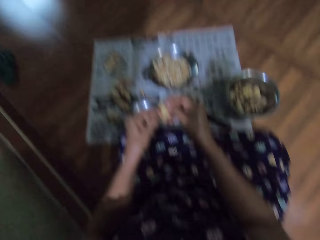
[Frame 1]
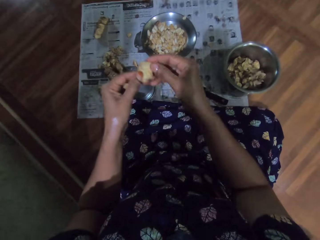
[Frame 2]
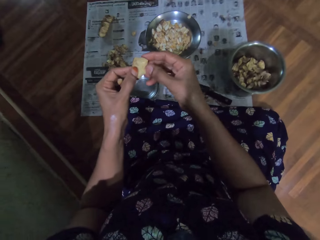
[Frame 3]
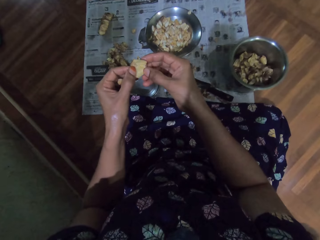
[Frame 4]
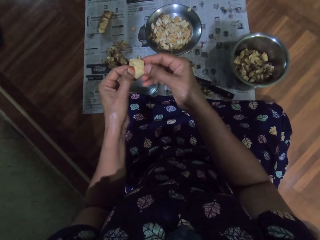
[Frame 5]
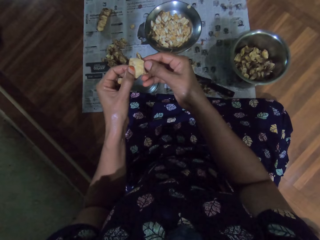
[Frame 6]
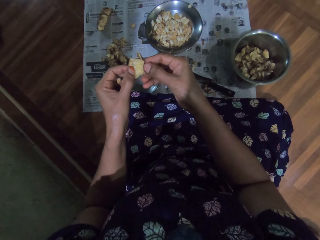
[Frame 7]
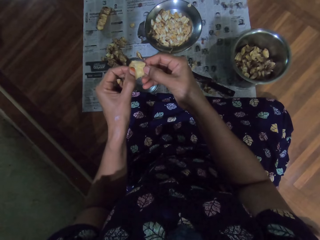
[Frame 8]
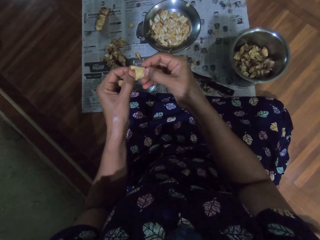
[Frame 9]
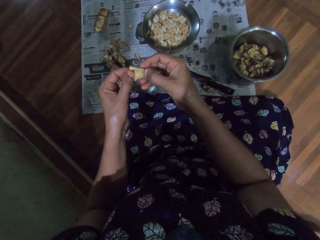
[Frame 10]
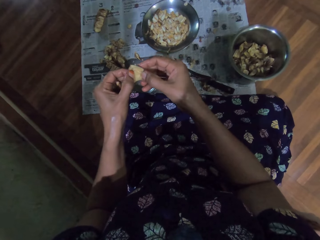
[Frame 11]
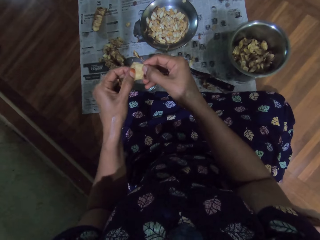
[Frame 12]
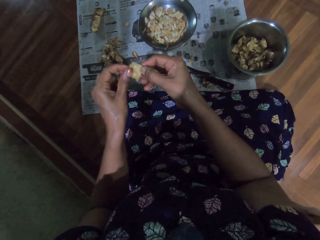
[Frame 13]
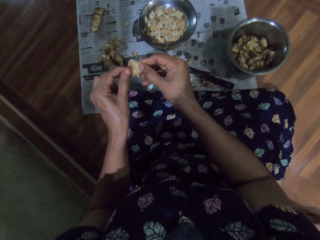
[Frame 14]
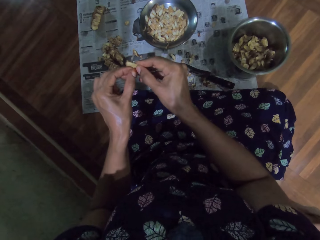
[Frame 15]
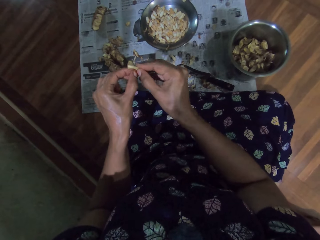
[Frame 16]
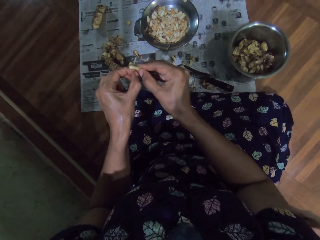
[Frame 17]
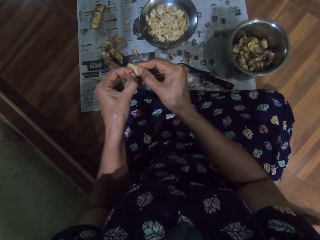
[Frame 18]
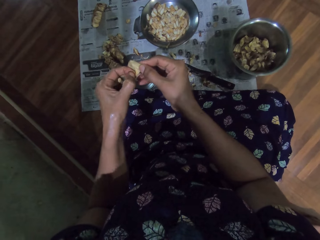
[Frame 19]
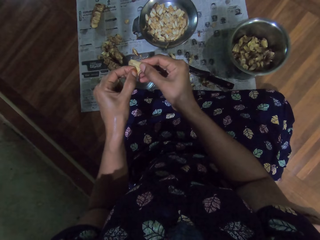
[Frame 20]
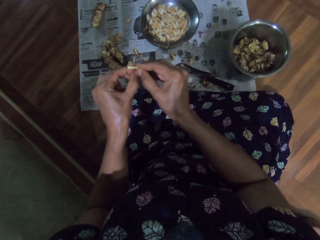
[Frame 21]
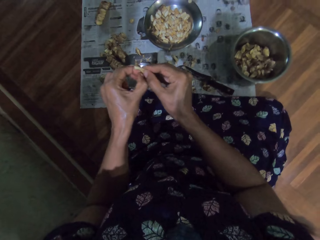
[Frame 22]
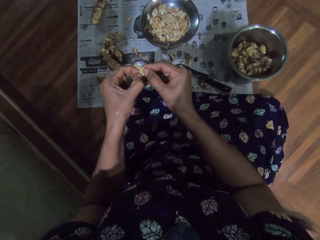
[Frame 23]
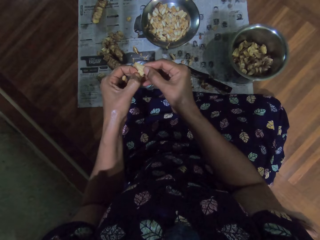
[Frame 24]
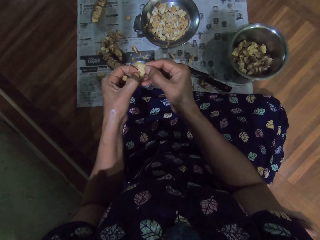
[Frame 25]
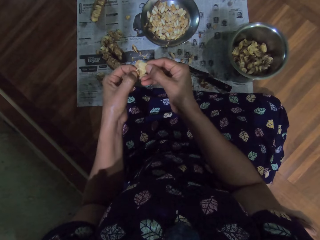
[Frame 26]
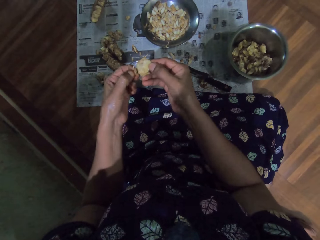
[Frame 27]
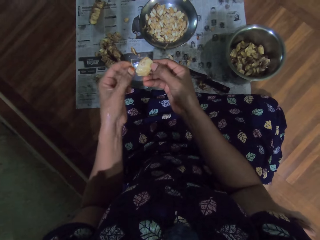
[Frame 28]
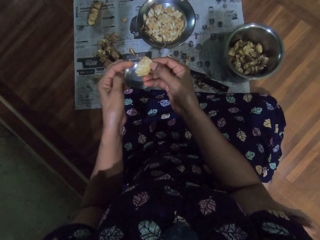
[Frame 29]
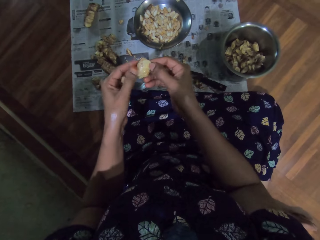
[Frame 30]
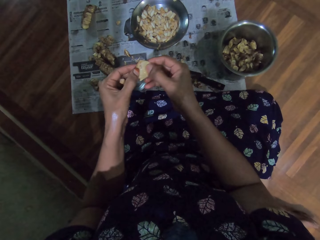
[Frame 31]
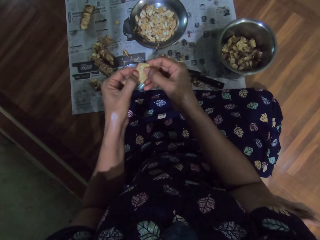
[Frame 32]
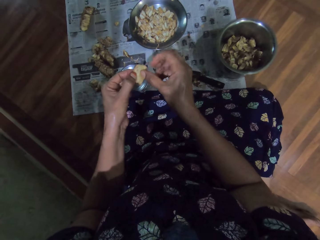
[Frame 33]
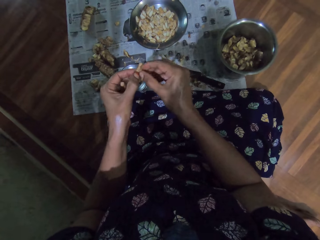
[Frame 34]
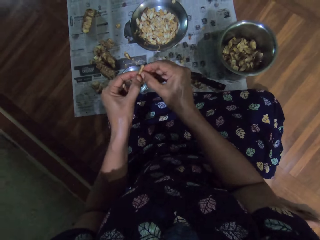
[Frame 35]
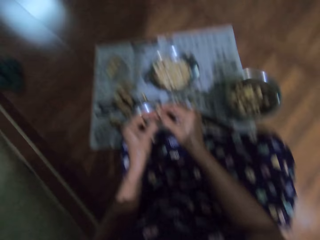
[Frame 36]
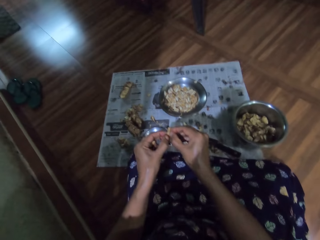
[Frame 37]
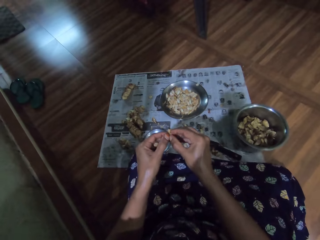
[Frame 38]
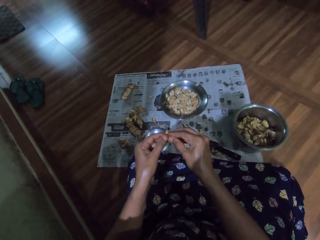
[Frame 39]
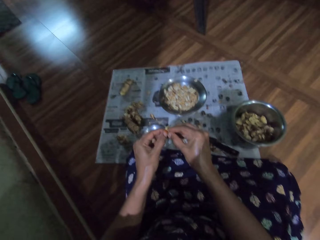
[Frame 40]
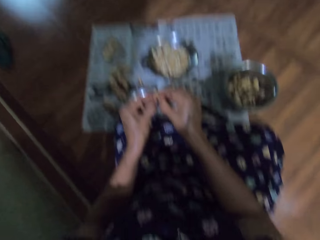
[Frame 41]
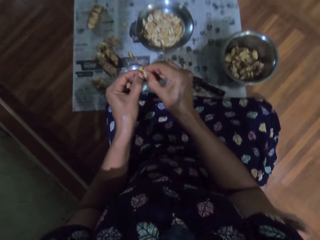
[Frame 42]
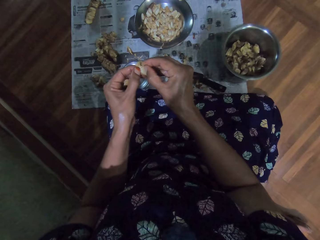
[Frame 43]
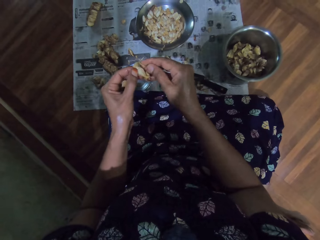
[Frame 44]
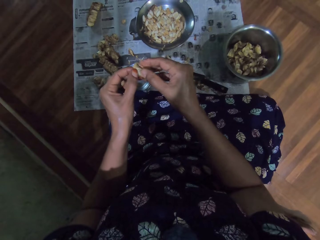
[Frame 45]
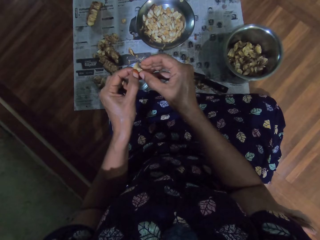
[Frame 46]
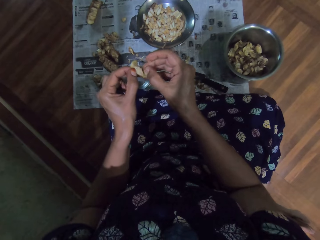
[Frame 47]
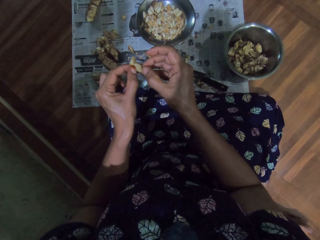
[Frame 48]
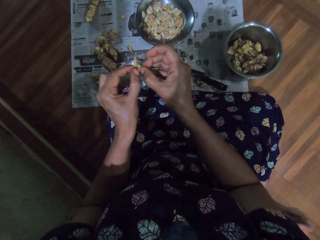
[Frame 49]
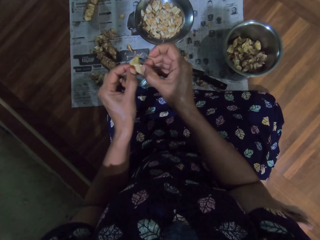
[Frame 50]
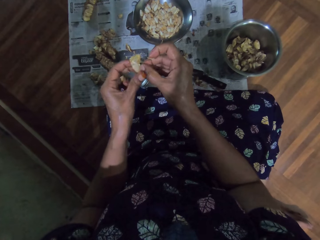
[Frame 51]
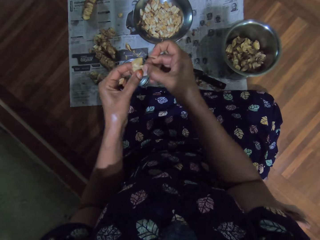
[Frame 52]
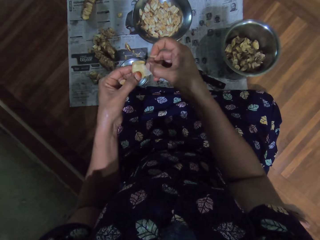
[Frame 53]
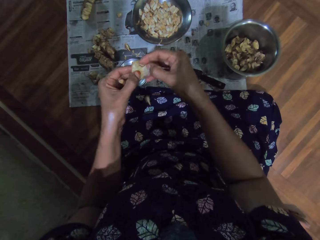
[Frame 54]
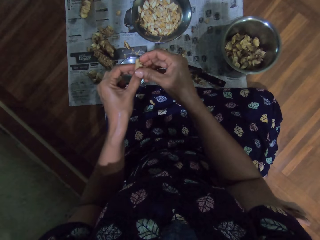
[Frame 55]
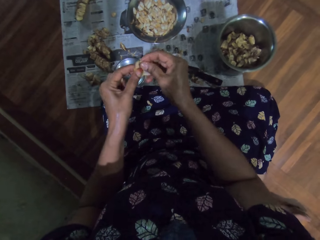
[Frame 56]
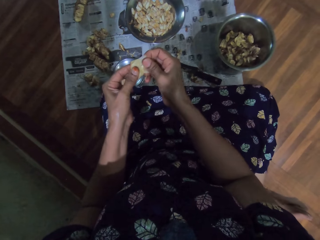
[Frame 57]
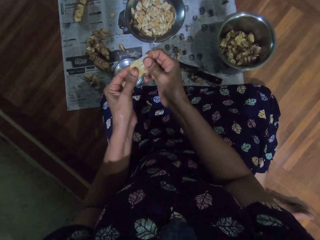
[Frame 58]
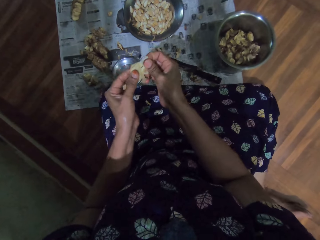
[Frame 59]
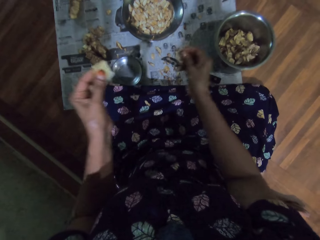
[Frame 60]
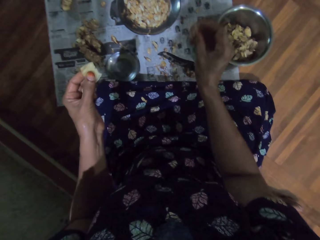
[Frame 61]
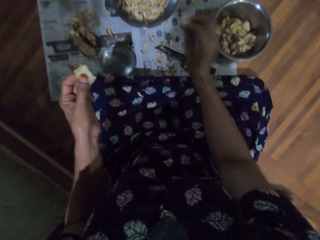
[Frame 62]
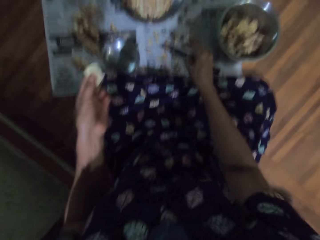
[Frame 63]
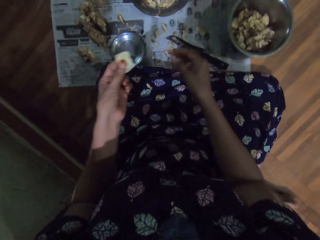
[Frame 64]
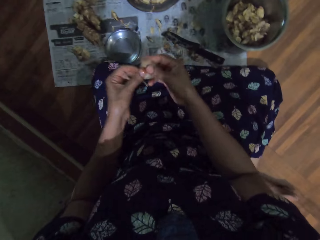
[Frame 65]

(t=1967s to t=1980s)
The camera wearer tosses the jack fruit seed on the floor with her left hand. She throws the dirt down.

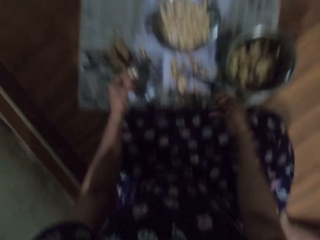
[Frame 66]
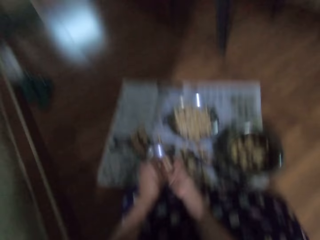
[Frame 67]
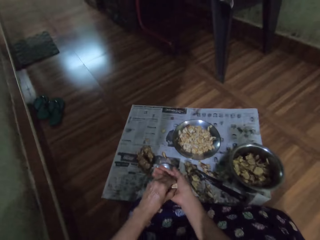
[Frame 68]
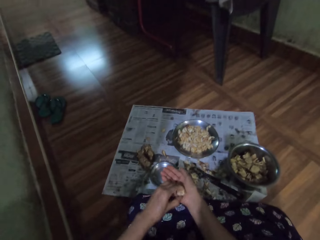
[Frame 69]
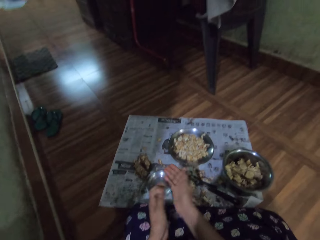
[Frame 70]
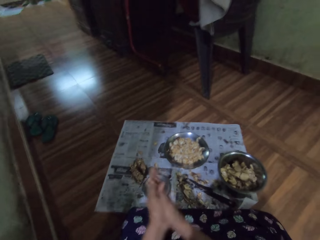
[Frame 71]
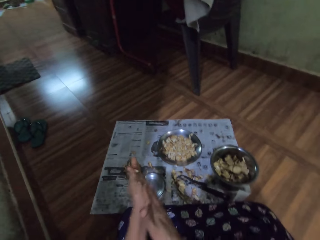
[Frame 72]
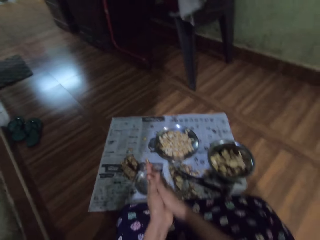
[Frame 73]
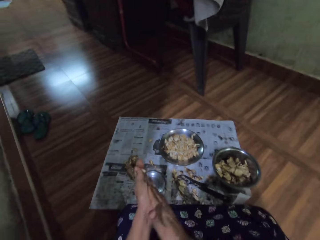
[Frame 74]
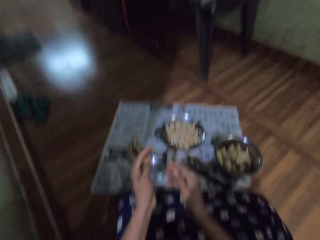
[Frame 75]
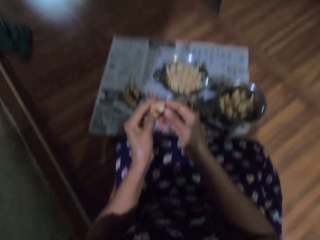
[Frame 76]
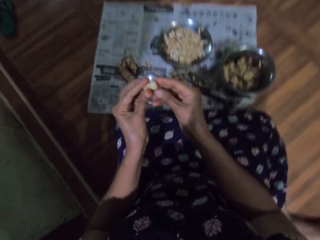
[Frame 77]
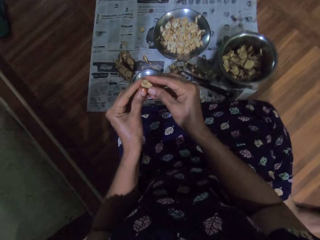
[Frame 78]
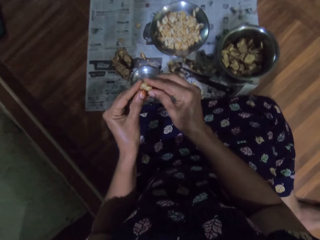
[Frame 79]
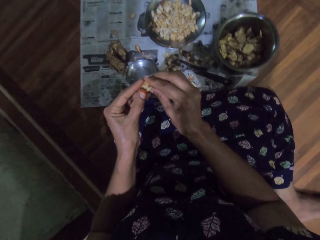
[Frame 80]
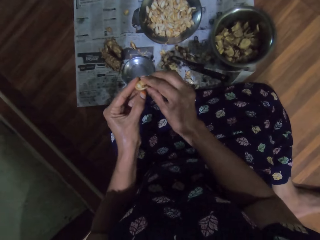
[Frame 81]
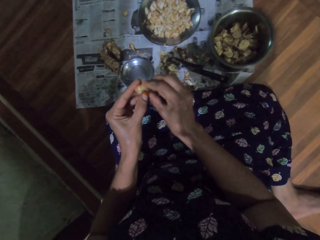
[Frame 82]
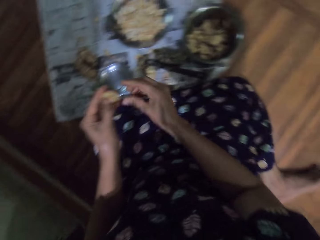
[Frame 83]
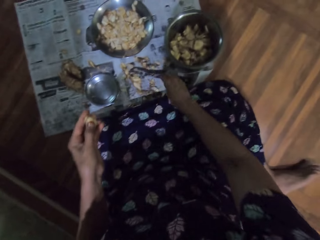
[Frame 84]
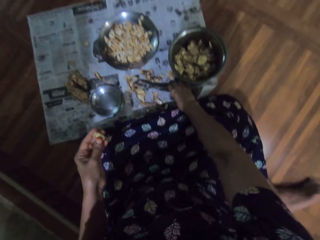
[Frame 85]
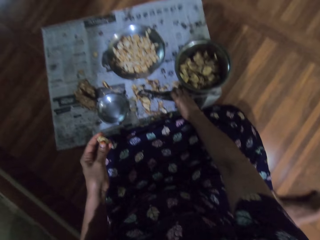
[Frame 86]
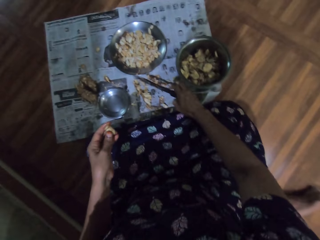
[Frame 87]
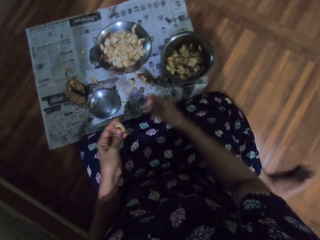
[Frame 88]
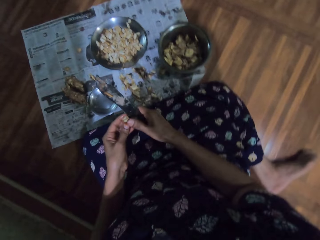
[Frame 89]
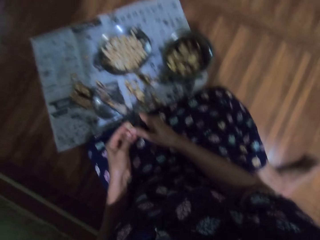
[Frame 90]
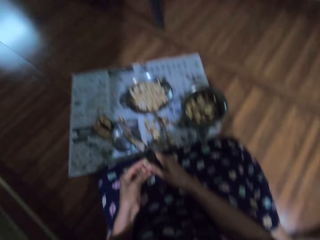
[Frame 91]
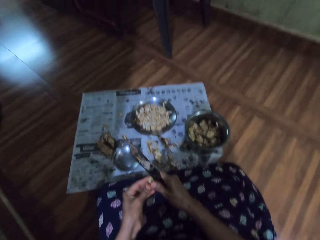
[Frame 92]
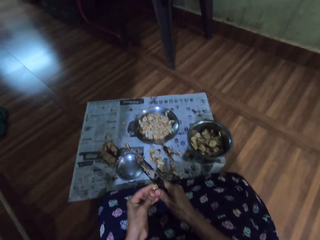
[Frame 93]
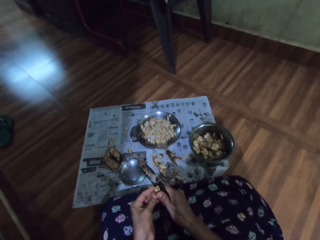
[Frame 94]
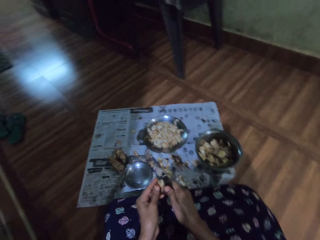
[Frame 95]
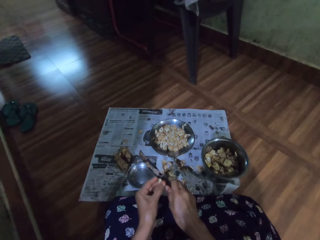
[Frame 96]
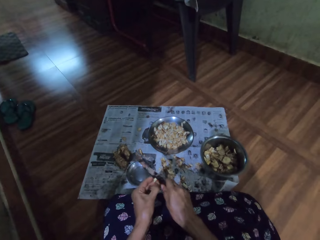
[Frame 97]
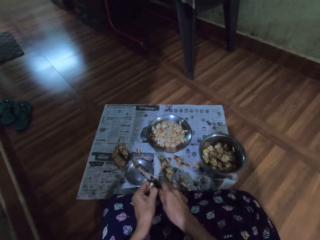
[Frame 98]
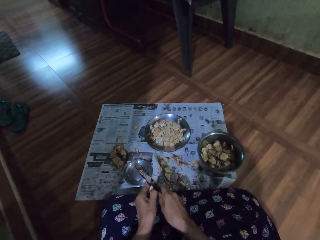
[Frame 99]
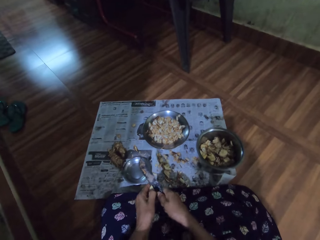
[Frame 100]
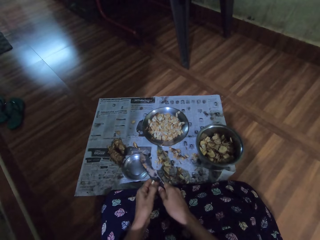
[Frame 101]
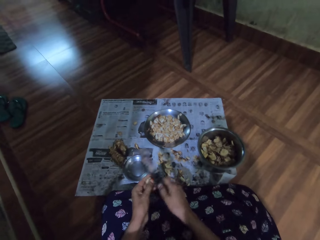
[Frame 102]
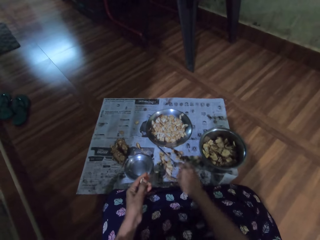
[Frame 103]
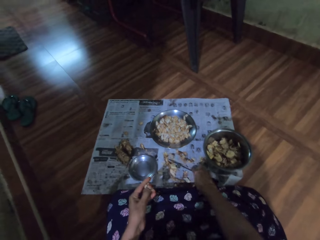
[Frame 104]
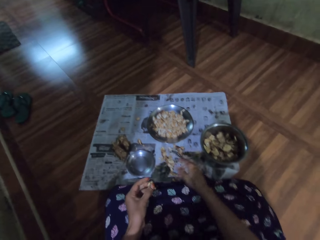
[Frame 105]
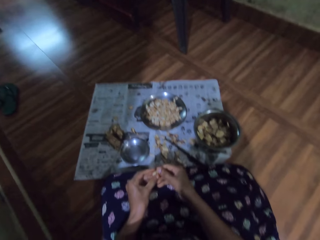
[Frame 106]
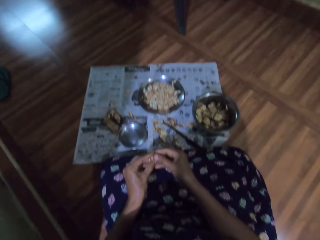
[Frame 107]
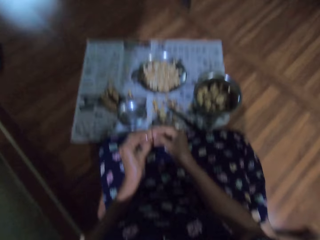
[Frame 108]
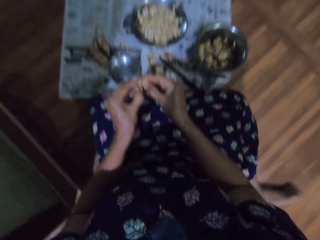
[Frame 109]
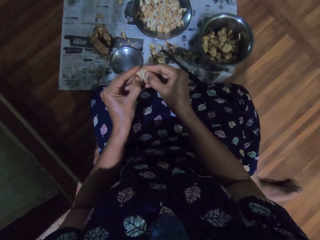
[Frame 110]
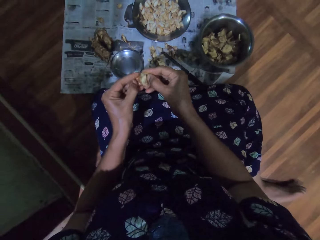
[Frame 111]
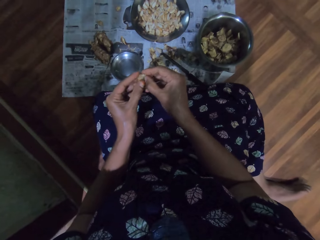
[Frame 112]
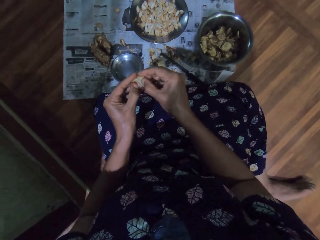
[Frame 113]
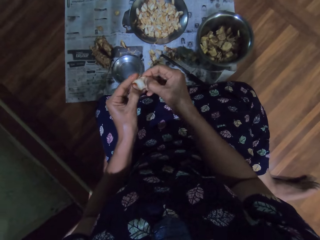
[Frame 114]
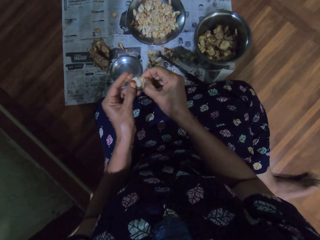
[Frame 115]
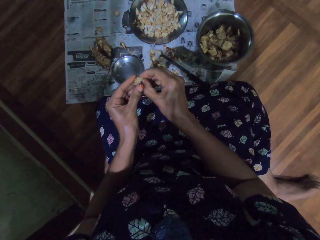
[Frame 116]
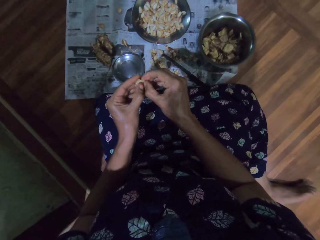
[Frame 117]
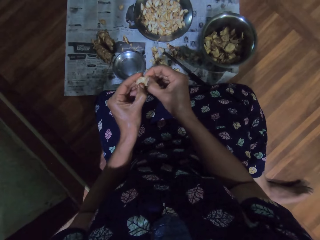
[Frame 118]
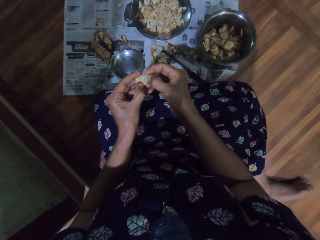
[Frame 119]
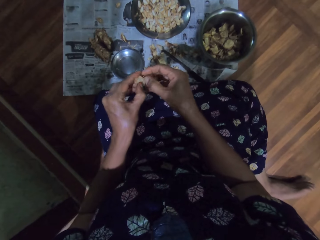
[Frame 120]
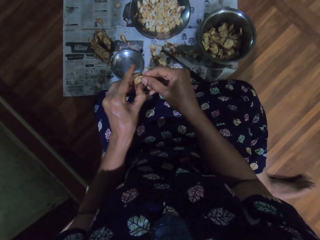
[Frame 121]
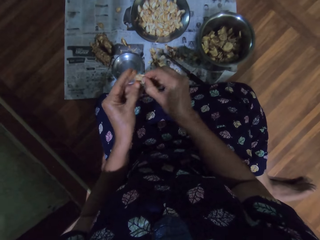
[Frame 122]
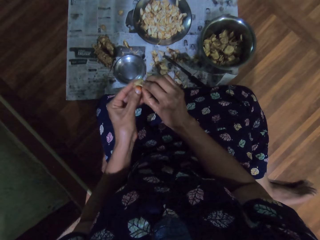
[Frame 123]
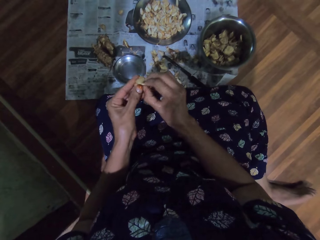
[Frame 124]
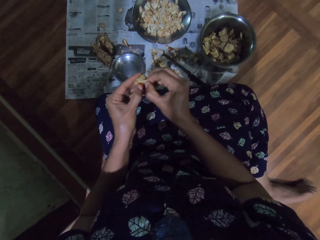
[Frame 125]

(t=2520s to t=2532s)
The camera wearer rubs the fruit pod in her hands. She peels the fruit pod with her hands. She picks the knife from a magazine on the ground with her right hand. She splits the fruit pod in her left hand with the knife in her right hand. She drops the knife in her right hand on the magazine on the ground. She peels the fruit pod with her hands. She extracts a seed from the fruit pod with her hands.
